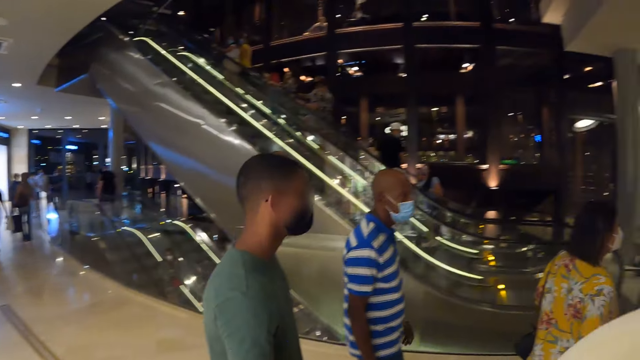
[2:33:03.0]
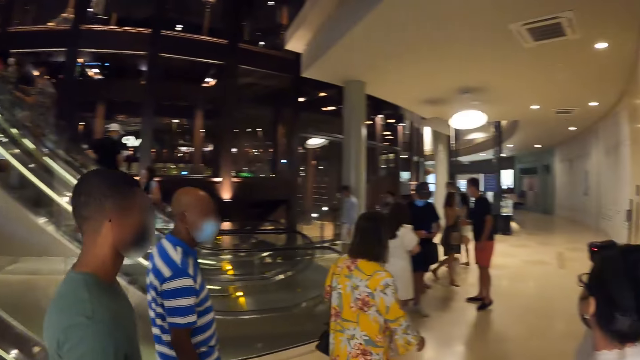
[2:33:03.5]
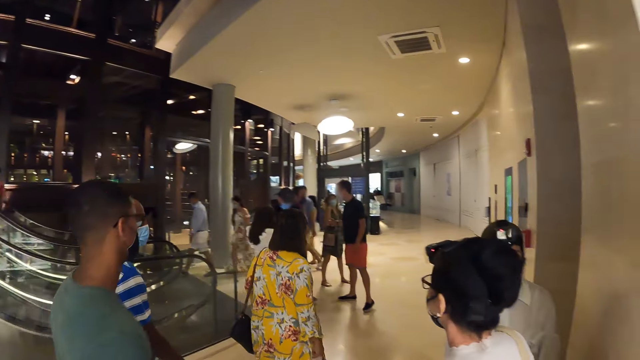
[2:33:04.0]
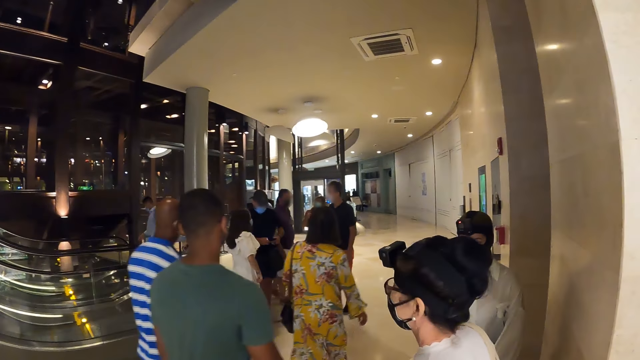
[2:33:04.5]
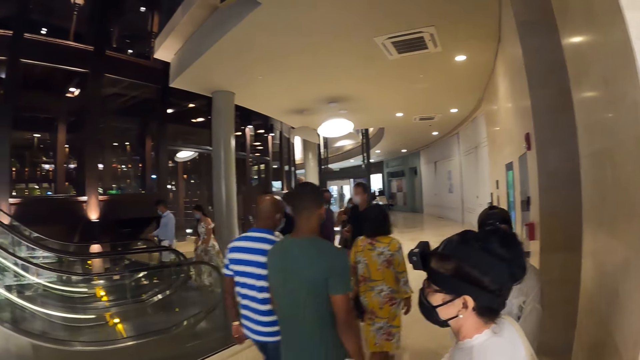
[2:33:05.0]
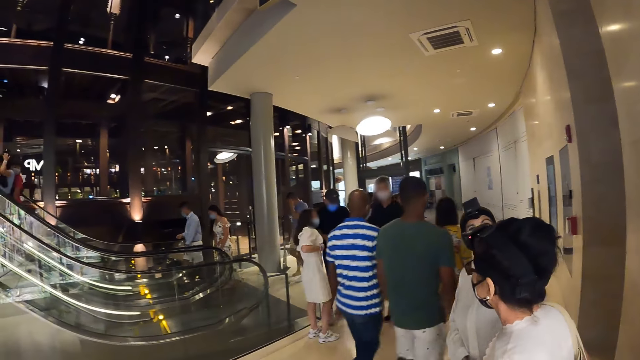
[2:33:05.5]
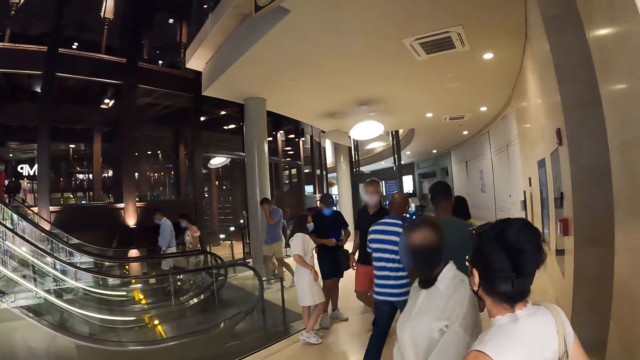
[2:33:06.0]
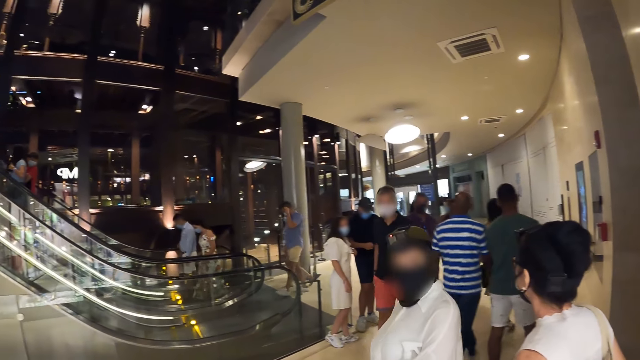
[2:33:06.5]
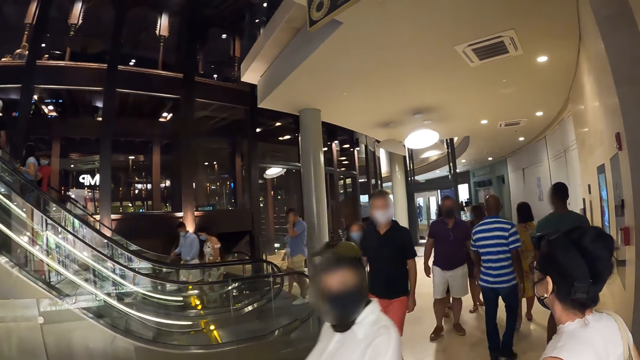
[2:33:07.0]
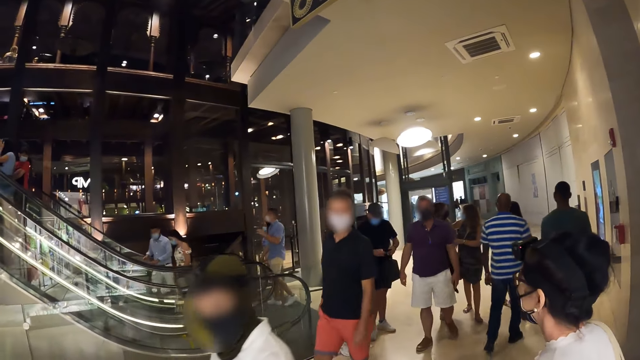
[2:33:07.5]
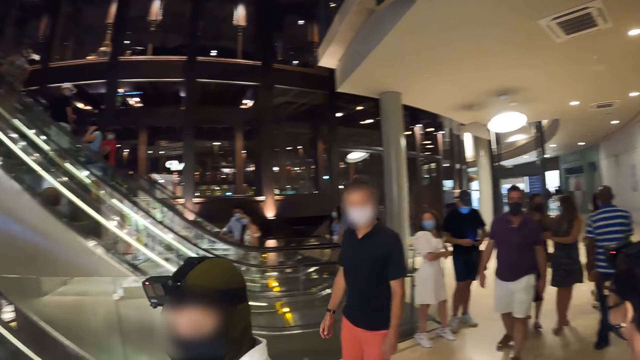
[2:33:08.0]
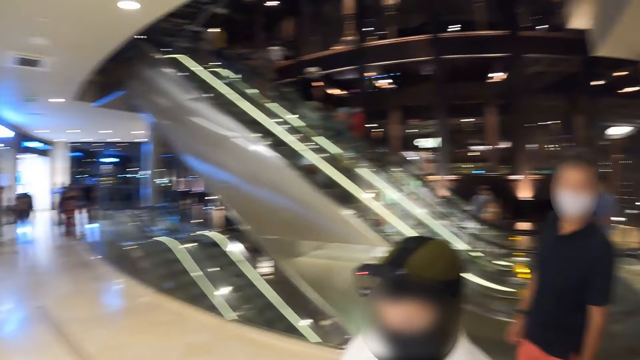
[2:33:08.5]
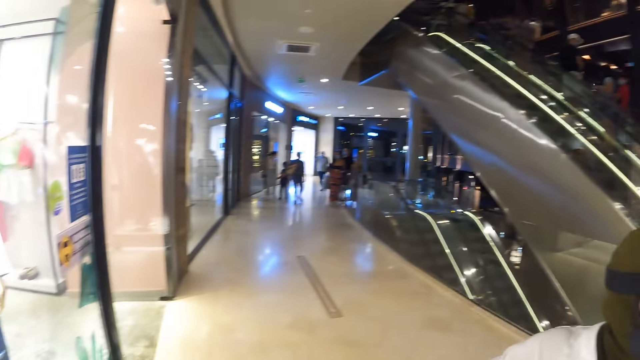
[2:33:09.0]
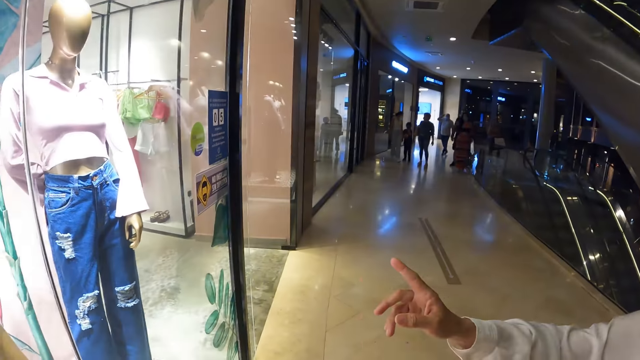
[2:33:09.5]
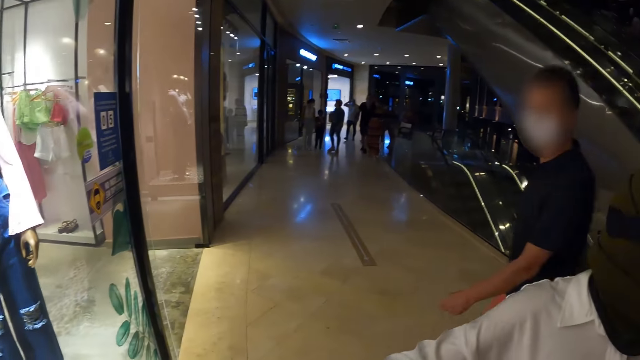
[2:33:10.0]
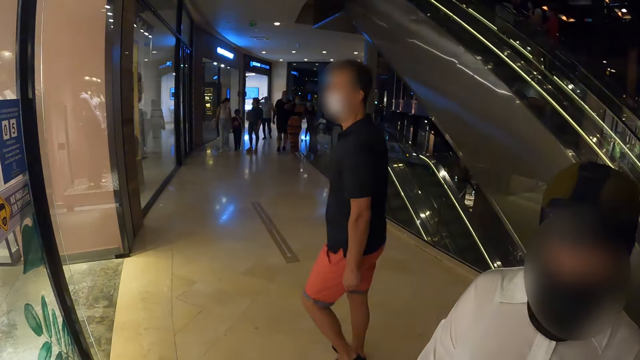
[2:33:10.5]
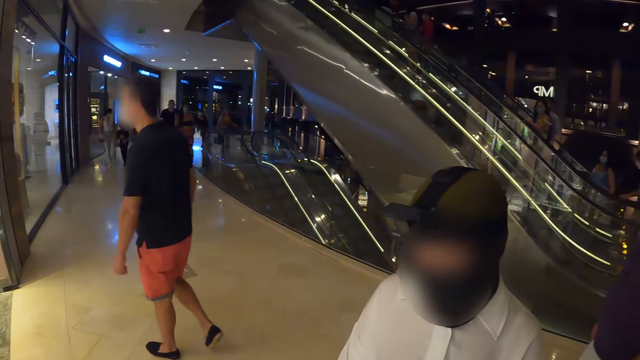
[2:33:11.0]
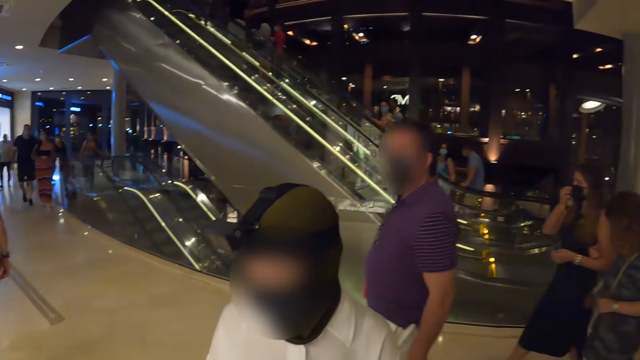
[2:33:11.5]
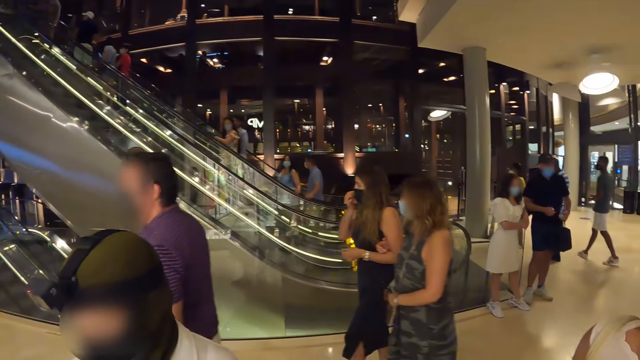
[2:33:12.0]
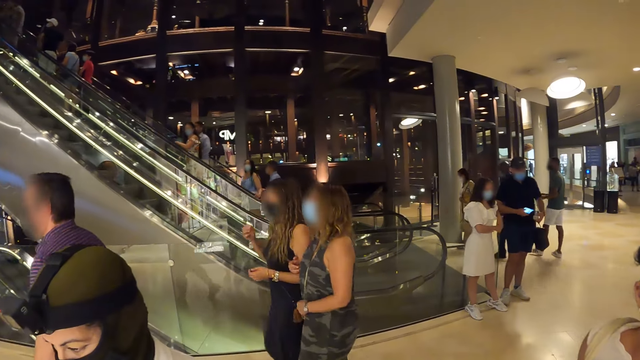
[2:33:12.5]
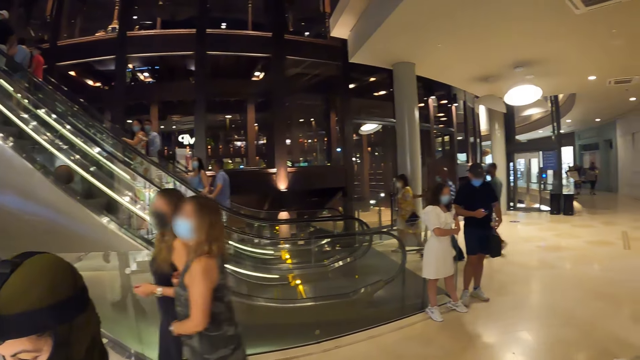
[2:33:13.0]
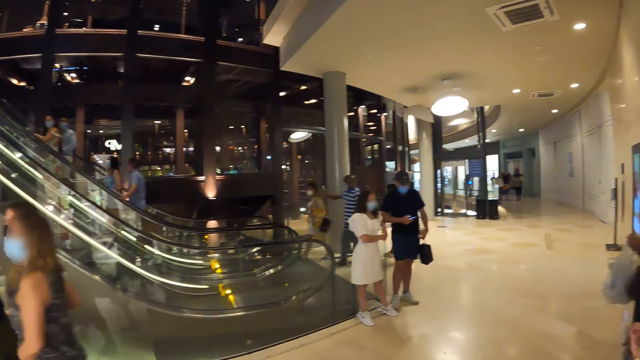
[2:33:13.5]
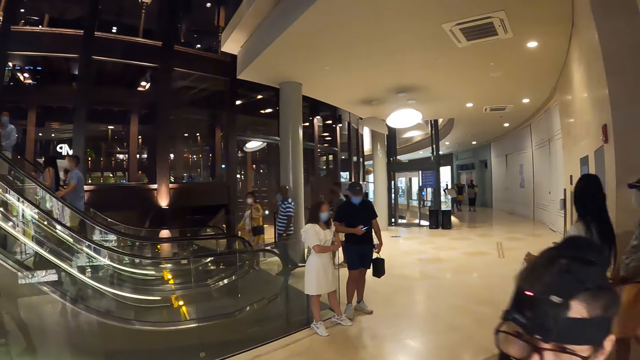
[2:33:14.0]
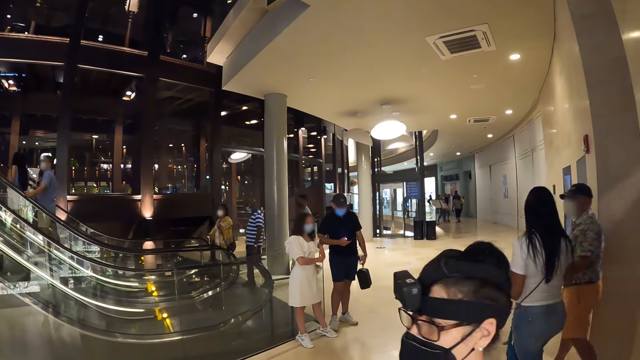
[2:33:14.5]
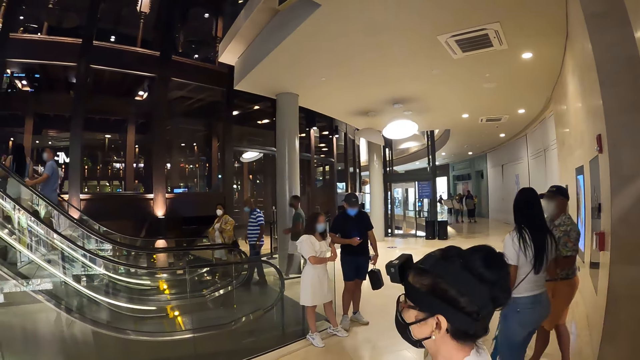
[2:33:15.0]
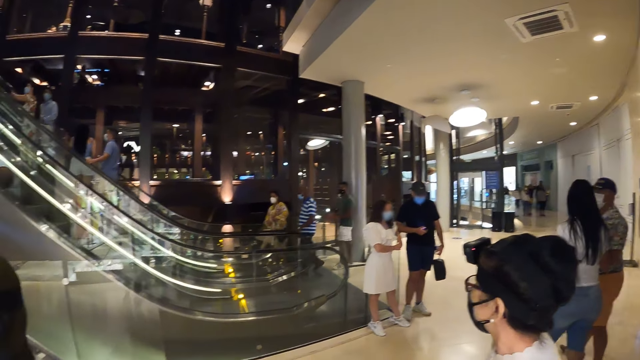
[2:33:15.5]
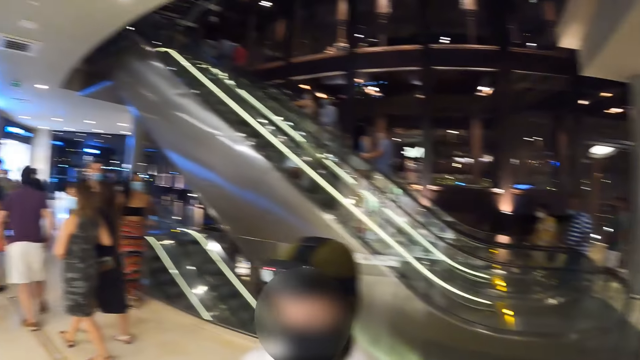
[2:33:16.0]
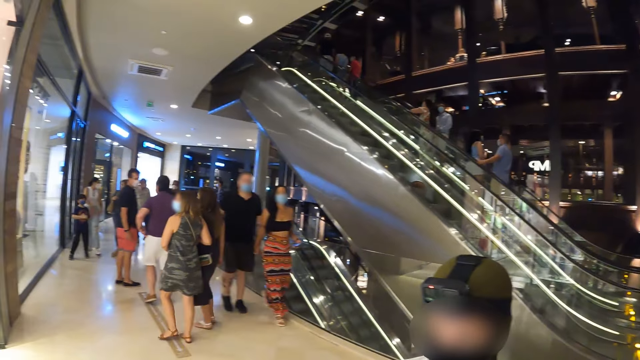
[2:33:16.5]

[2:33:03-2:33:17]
The camera wearer looks around. A woman interacts with another woman. The camera wearer looks around again. A lady points at clothes. The camera wearer looks around.

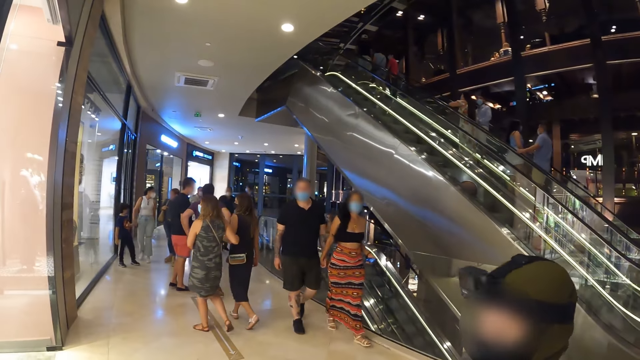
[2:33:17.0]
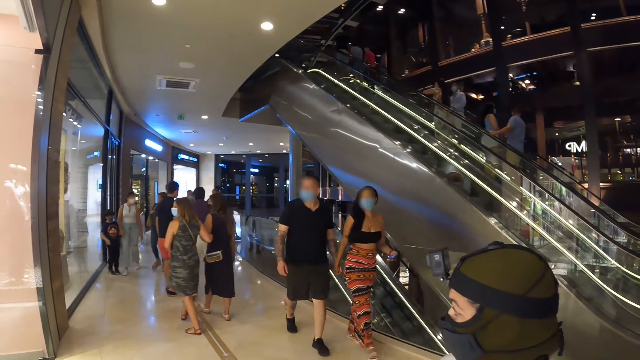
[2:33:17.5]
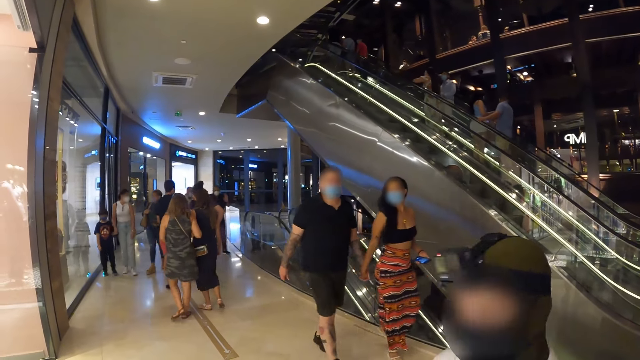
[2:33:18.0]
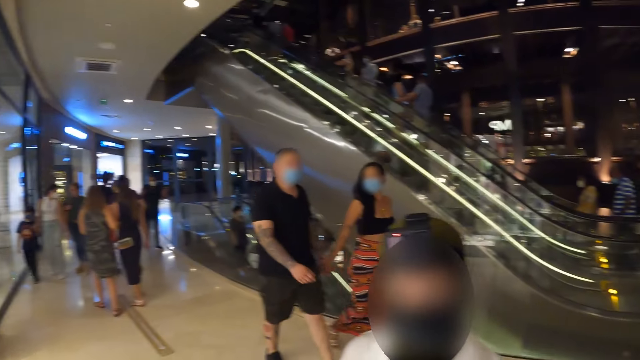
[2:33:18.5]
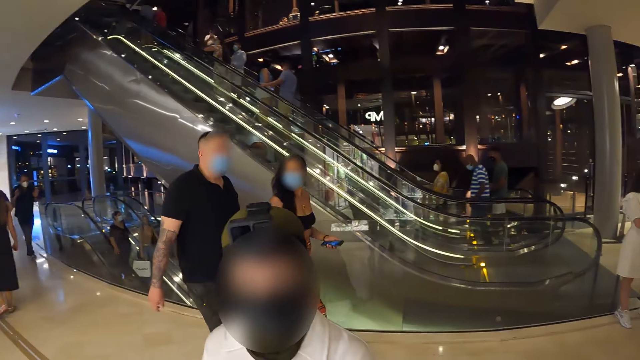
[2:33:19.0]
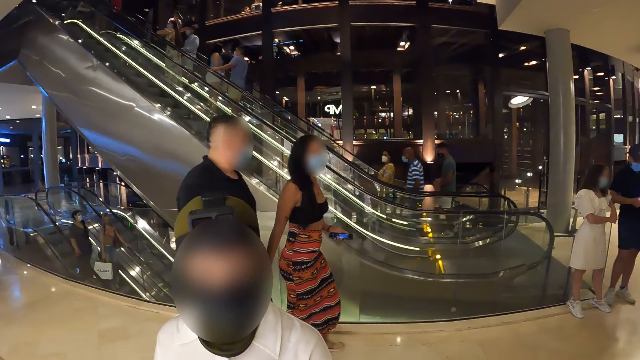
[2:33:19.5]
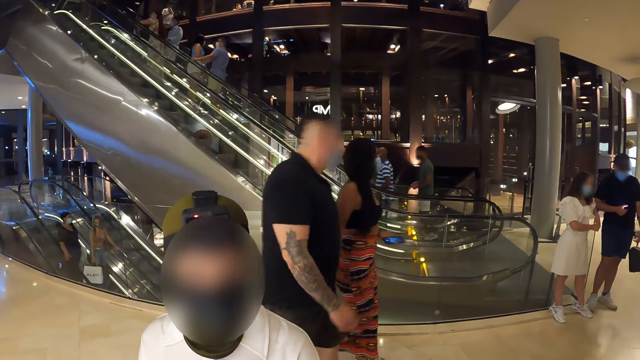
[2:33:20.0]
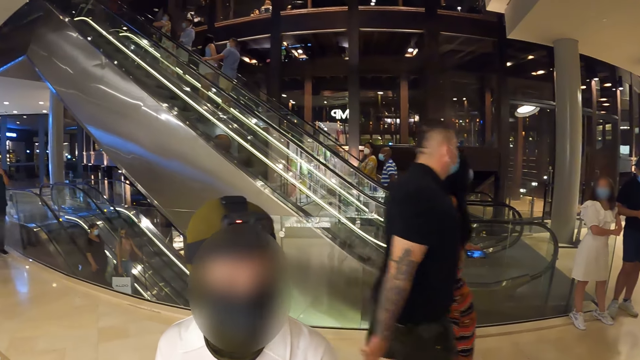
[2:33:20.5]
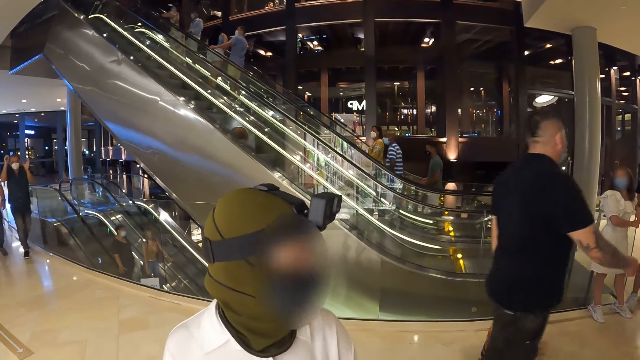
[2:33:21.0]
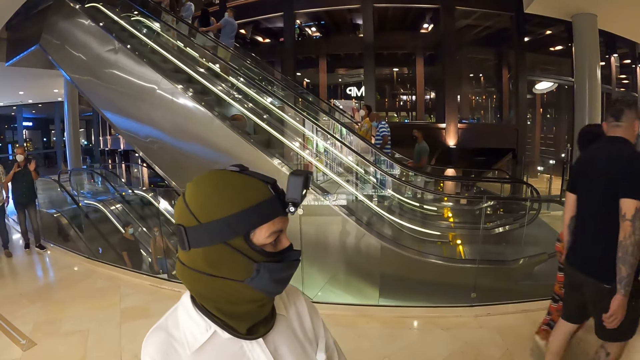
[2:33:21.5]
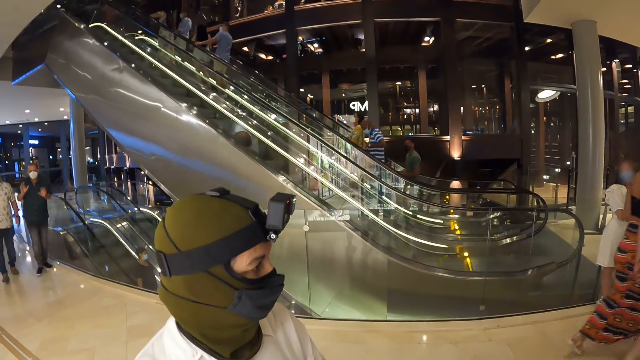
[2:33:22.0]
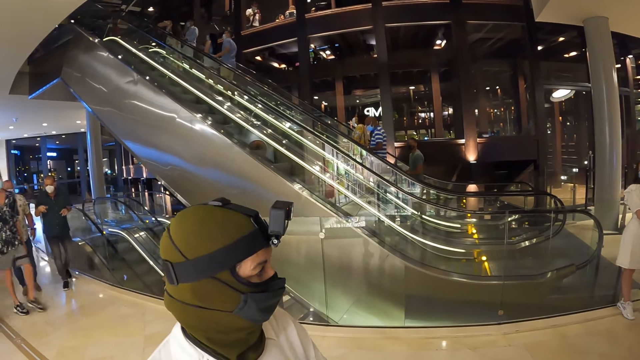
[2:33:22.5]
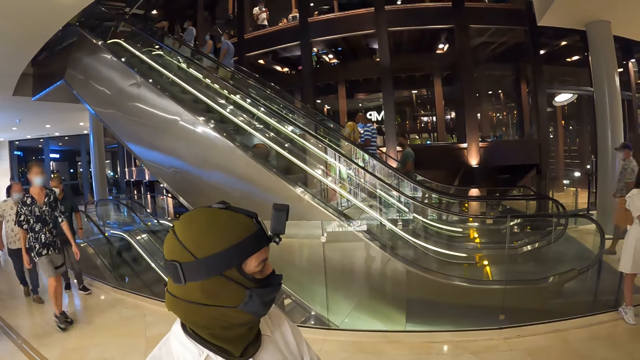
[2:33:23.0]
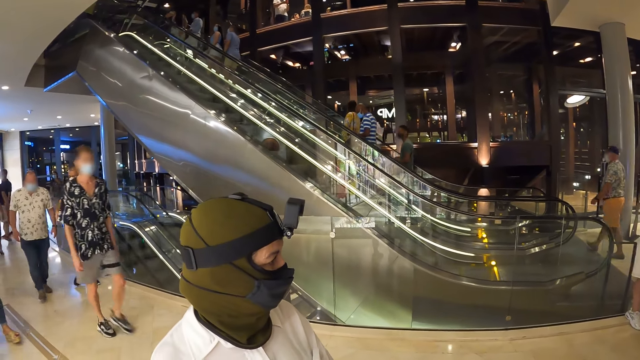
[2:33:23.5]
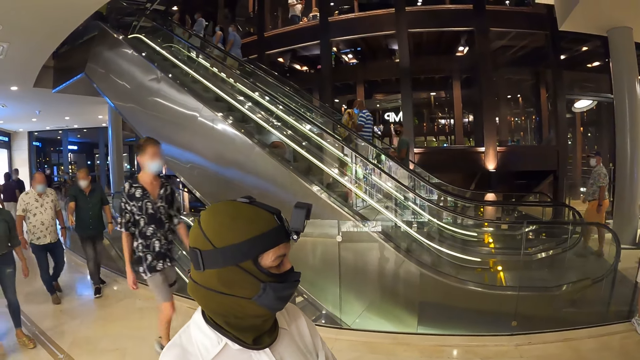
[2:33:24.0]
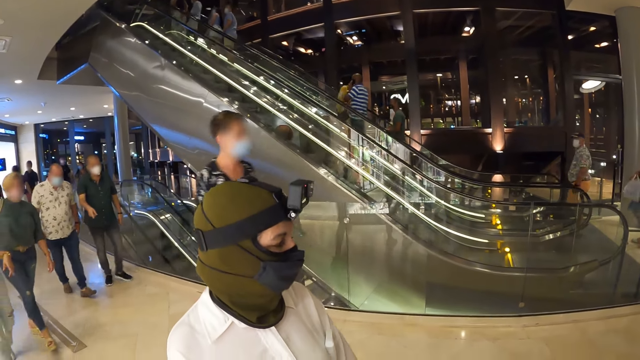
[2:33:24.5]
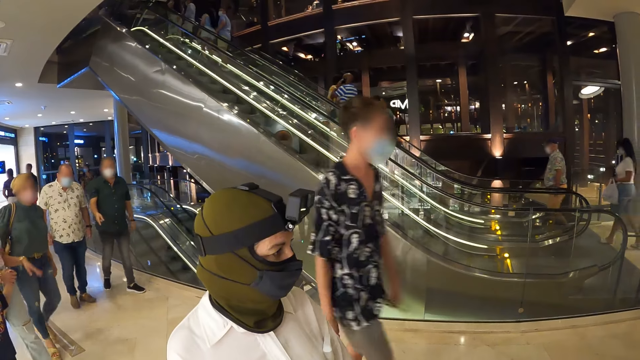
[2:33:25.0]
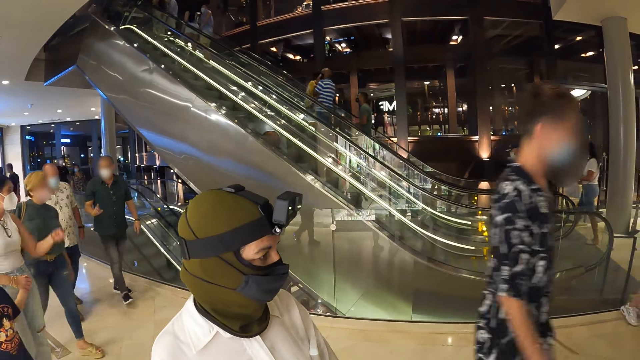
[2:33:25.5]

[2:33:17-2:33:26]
The camera wearer looks around a person.
